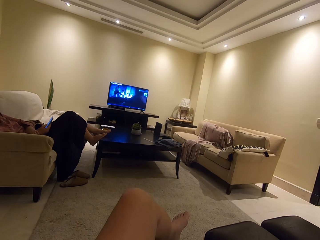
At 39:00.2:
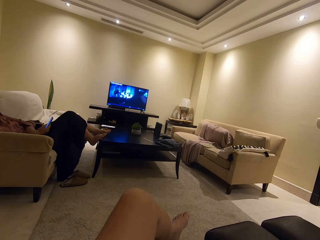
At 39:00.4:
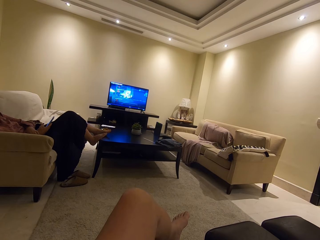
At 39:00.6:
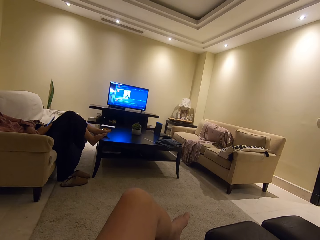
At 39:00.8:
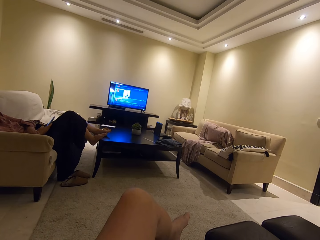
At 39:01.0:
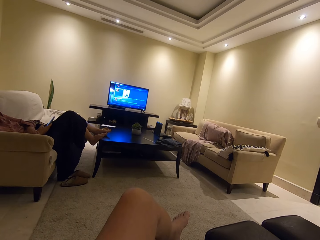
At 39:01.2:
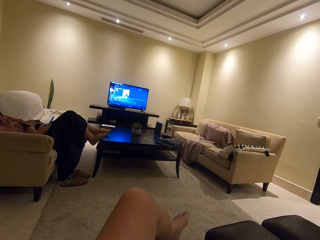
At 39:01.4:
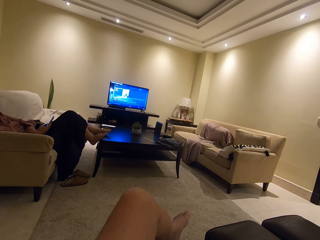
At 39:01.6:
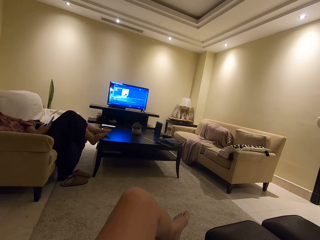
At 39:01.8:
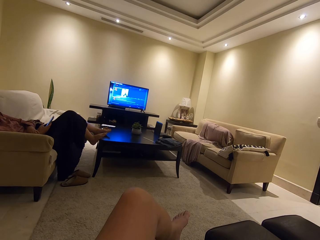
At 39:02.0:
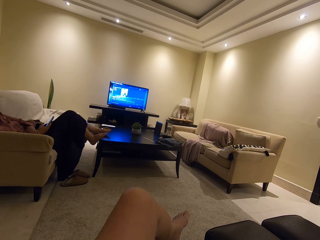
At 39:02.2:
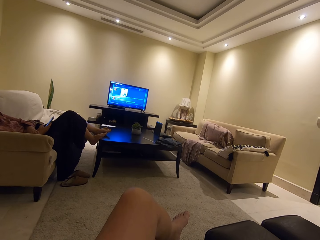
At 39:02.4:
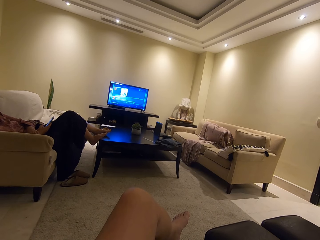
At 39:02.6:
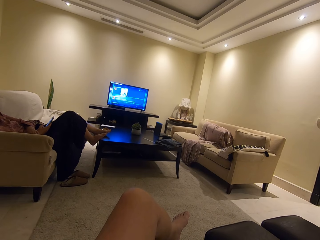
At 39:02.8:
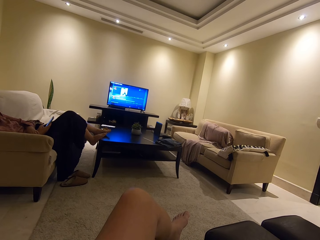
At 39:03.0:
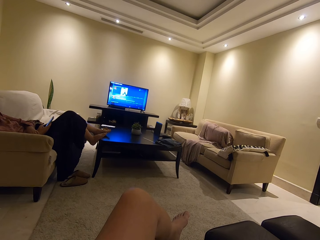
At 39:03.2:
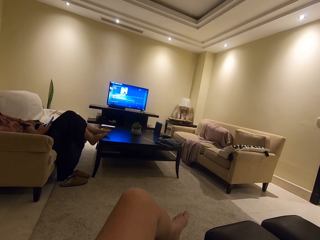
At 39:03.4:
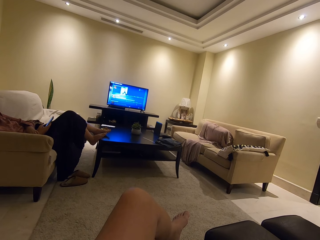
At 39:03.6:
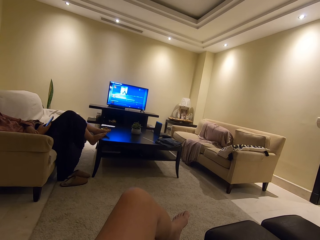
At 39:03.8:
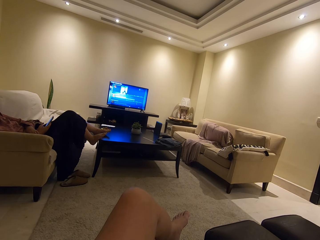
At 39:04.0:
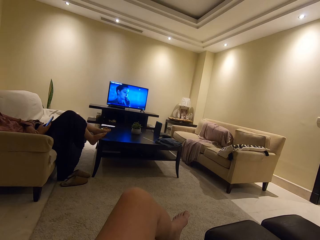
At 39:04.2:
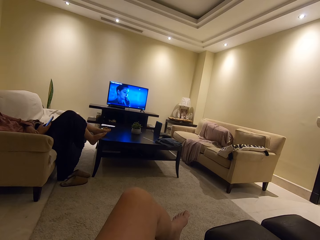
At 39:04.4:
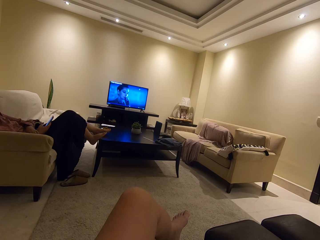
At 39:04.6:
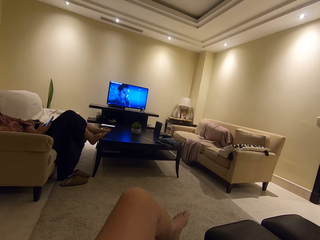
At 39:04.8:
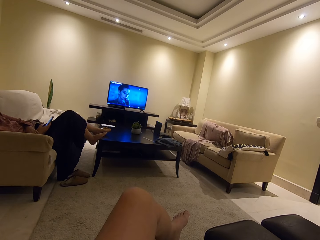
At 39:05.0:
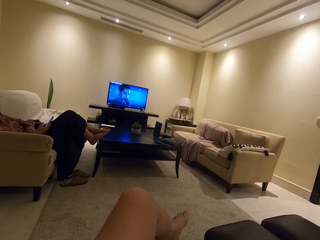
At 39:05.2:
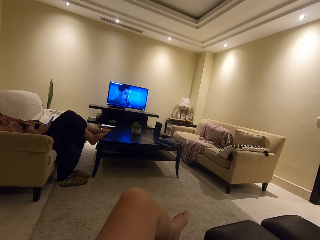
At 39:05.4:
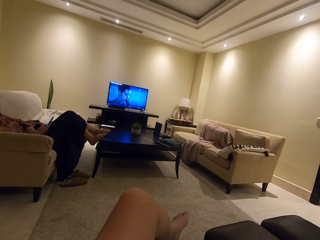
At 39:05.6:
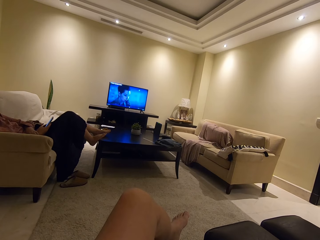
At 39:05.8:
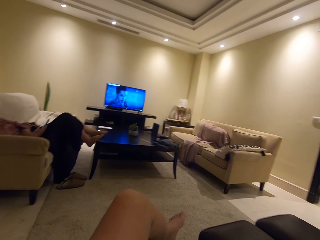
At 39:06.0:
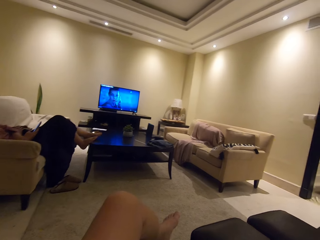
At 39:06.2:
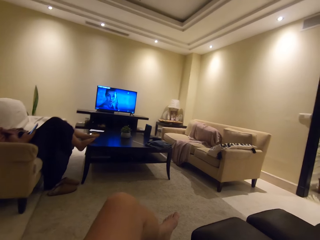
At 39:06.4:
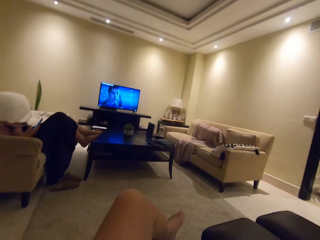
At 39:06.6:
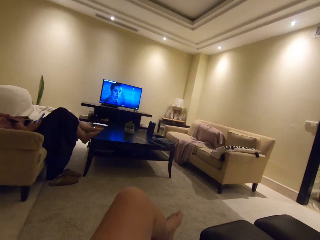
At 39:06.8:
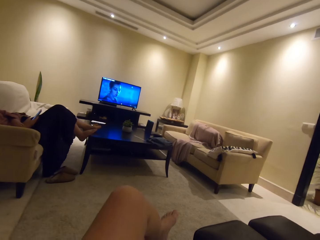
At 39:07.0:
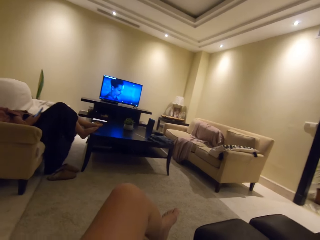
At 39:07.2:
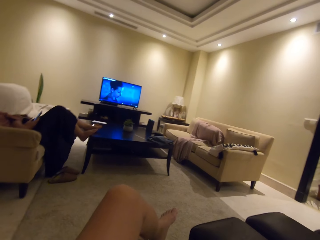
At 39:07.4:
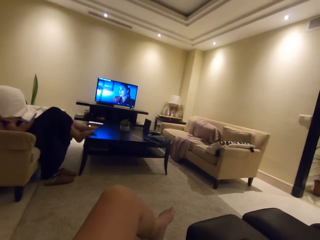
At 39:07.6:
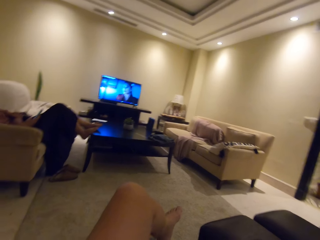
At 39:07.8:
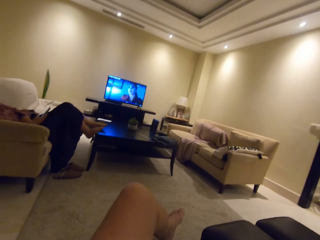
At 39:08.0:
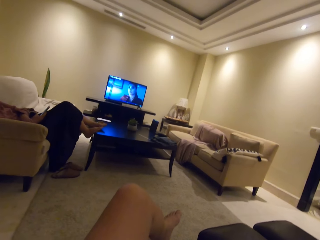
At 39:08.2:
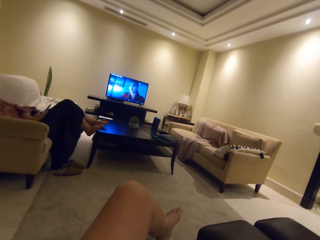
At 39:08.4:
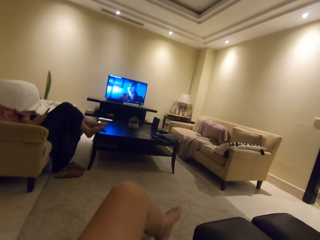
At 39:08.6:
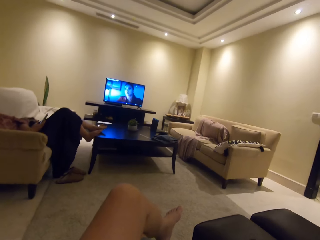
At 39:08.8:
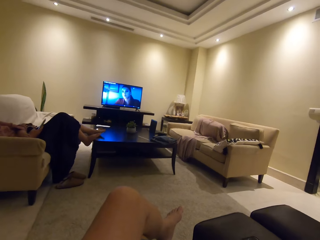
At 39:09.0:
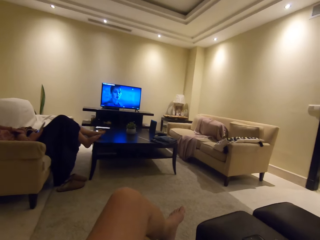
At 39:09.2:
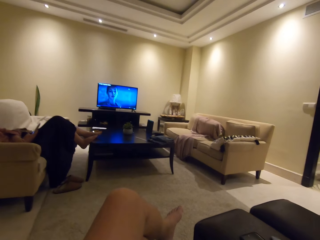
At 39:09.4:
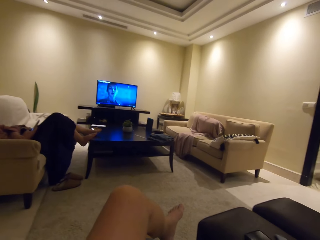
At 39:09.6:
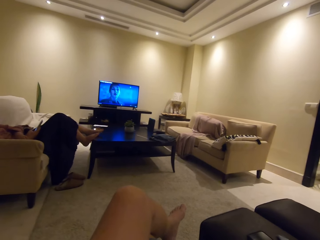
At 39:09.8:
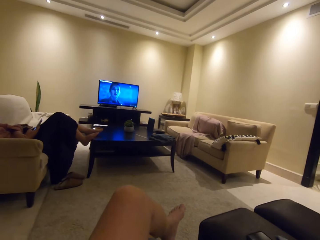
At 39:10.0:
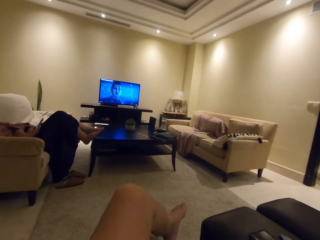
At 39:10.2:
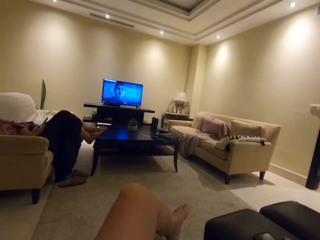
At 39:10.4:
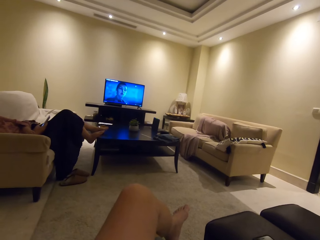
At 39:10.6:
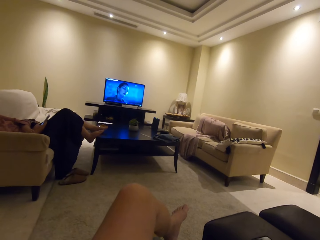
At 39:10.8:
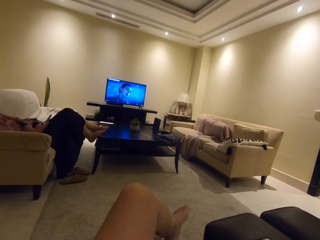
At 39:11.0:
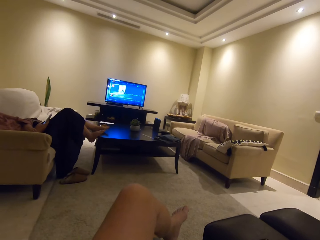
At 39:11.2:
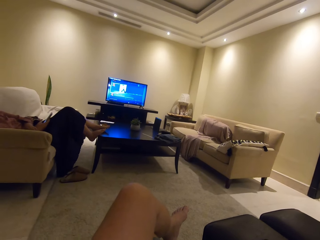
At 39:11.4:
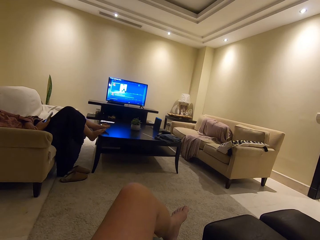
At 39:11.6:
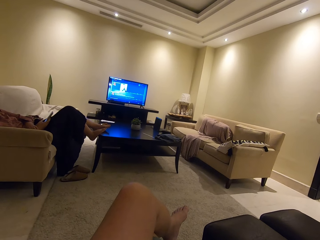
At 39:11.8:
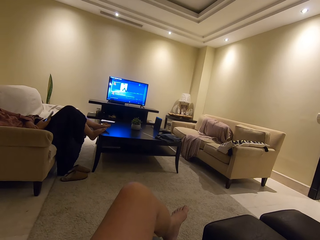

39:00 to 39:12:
The woman scrolls through the phone. The camera wearer watches the television.

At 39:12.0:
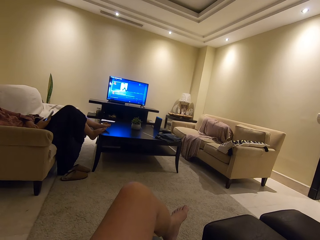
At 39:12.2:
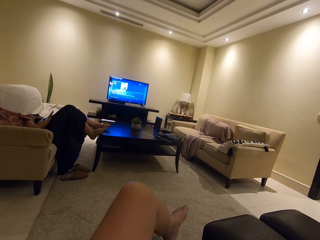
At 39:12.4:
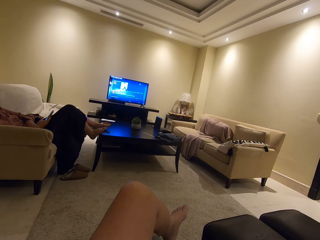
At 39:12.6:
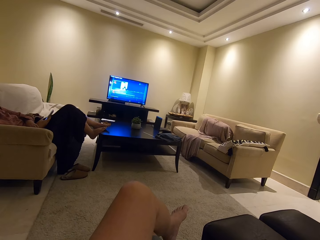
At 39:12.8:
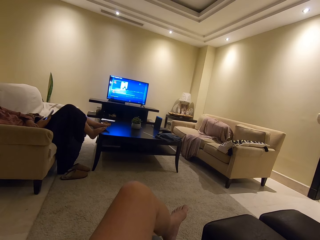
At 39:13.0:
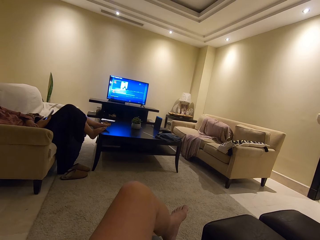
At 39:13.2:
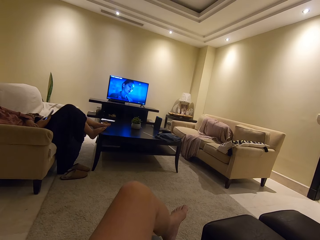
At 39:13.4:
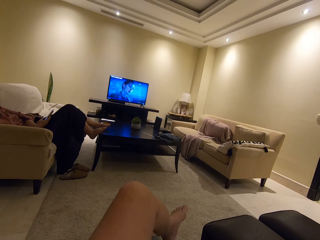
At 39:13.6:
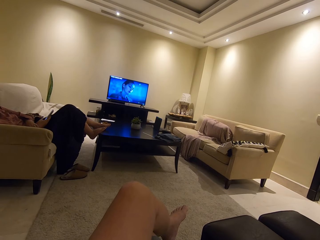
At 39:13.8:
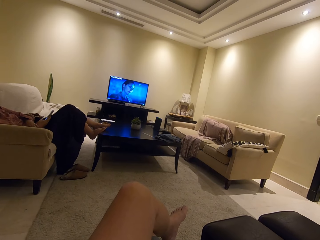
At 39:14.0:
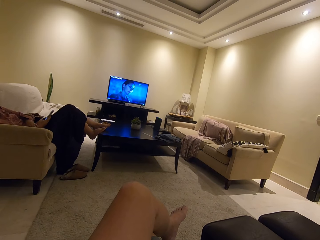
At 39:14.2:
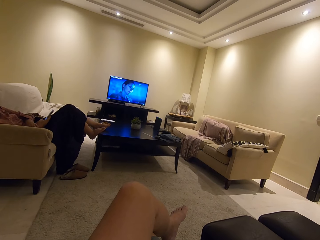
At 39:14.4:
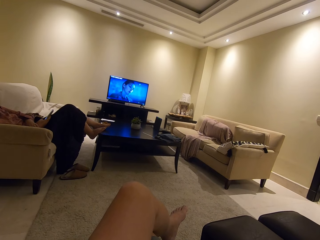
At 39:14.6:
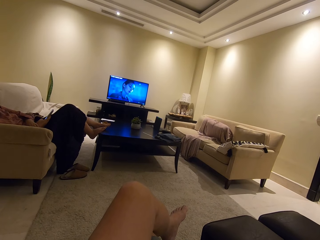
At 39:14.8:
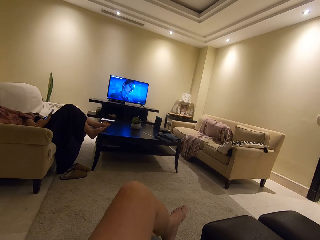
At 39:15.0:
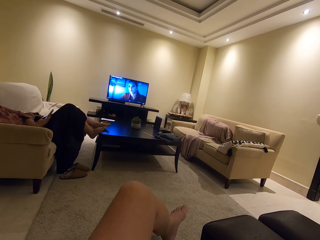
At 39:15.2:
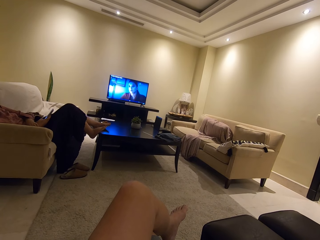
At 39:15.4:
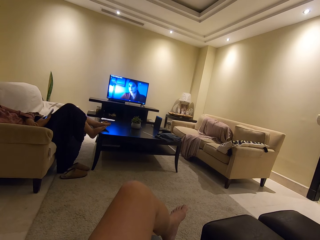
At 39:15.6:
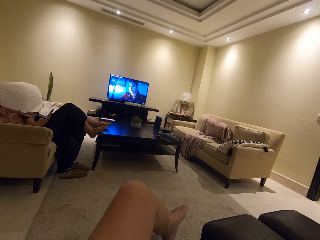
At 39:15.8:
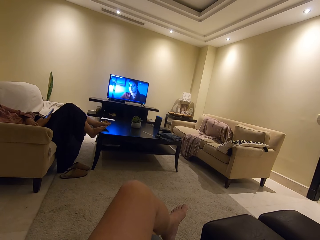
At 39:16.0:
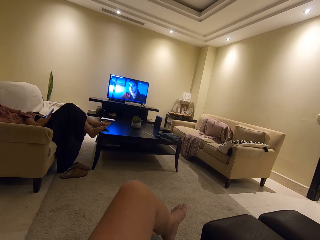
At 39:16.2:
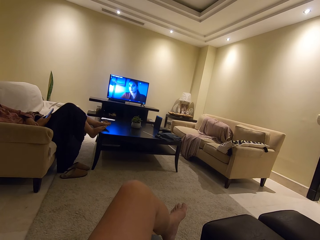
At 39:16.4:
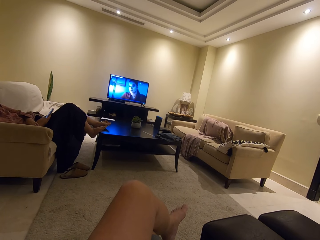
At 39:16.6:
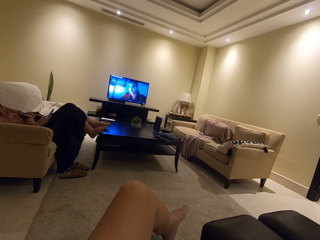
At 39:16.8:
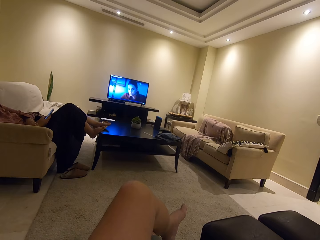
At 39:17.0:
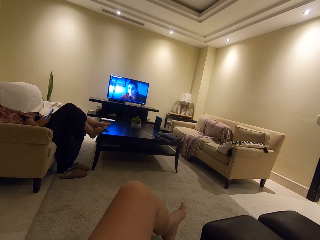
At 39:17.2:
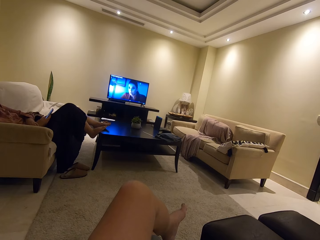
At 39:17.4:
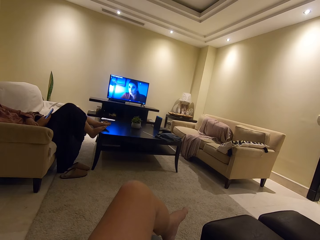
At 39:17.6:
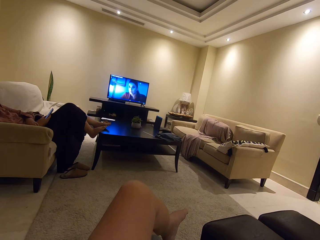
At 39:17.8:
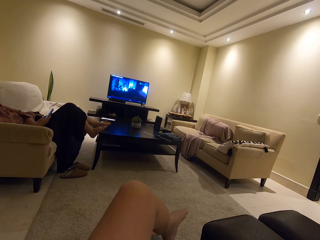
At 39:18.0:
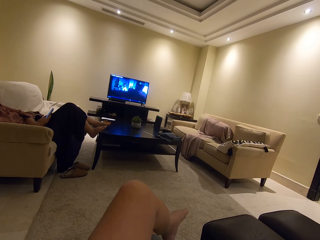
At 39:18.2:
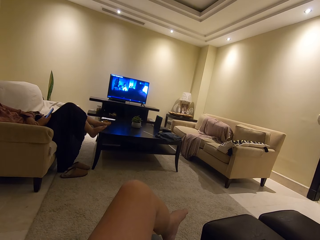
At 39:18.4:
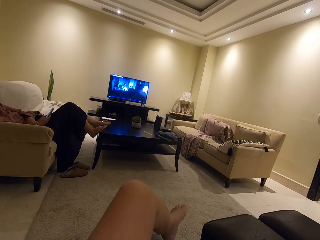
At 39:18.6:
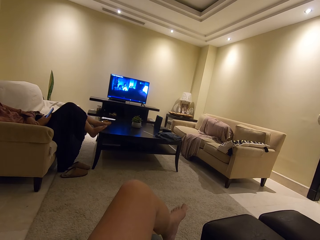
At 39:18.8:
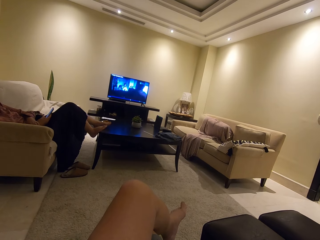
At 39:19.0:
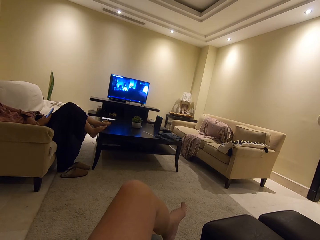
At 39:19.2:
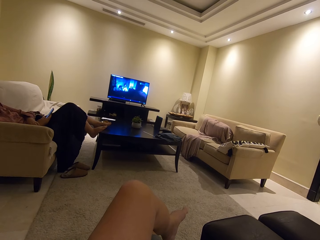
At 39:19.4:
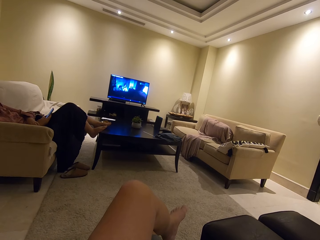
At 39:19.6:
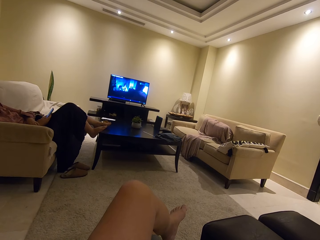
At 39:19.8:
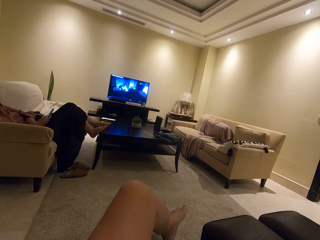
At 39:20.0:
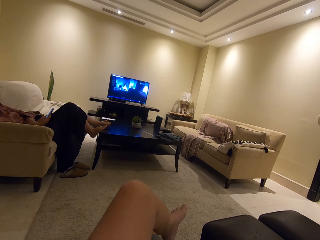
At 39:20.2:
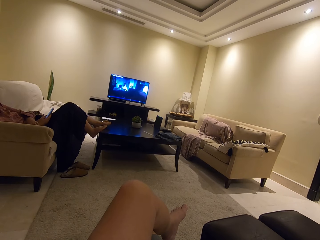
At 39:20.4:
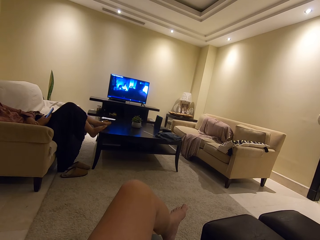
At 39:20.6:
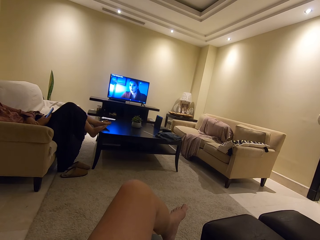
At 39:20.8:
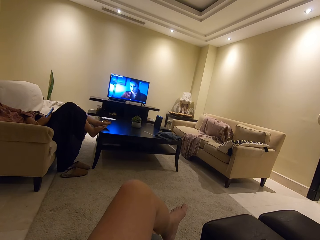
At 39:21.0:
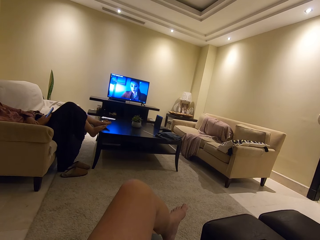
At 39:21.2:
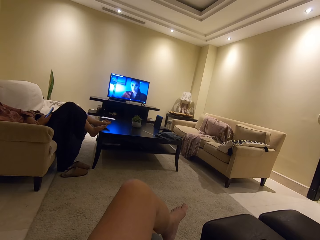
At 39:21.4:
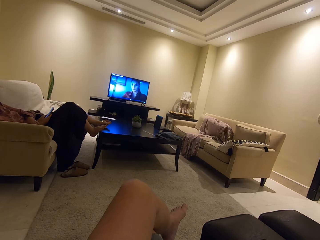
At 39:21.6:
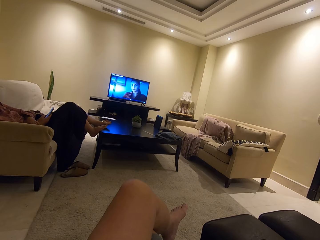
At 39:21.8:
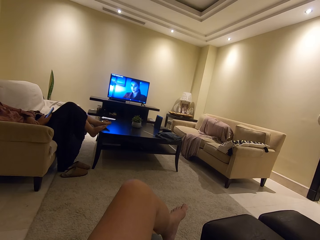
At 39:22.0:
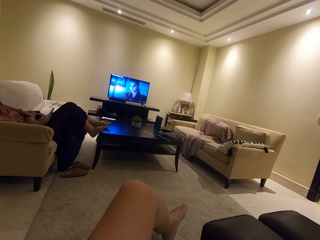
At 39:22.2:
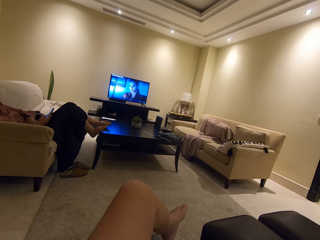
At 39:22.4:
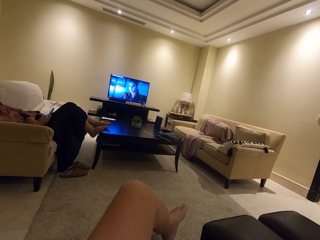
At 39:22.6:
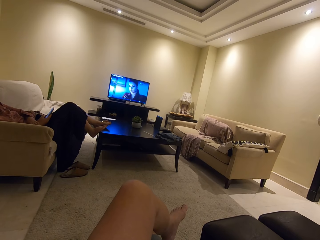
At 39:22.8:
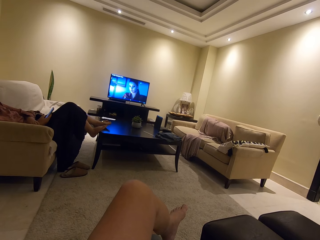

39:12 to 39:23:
The woman scrolls through the phone.
